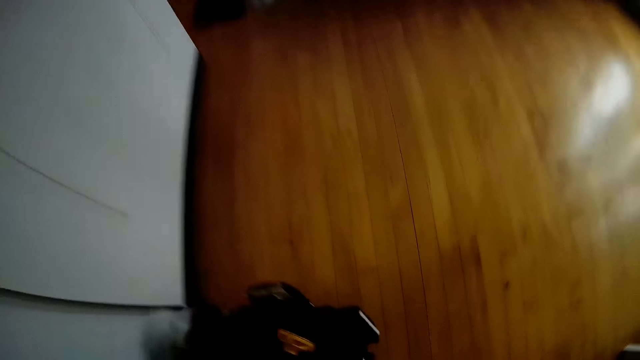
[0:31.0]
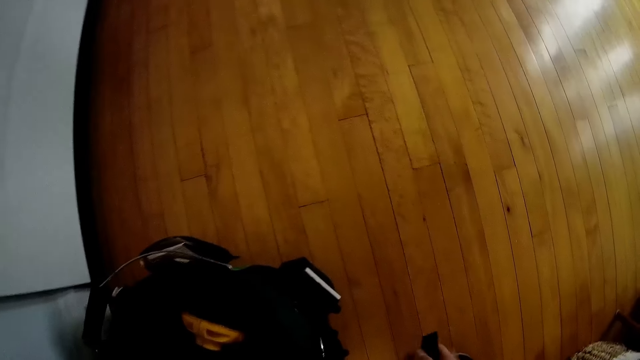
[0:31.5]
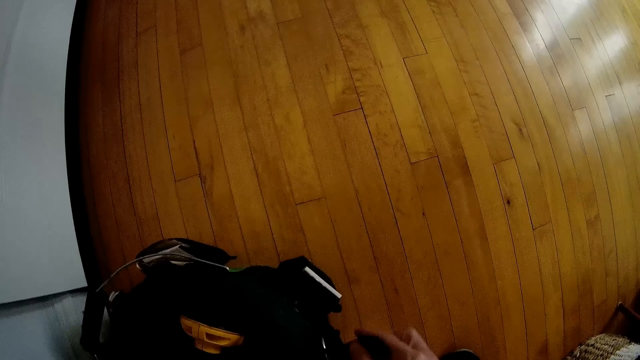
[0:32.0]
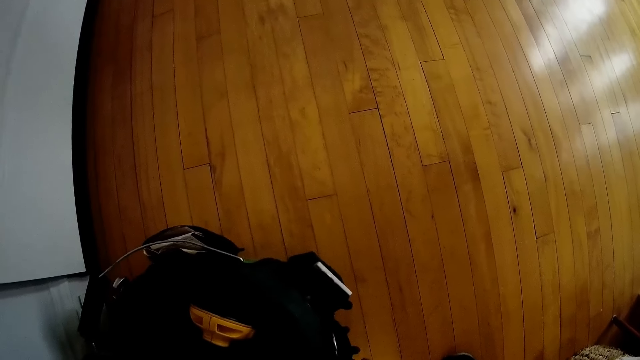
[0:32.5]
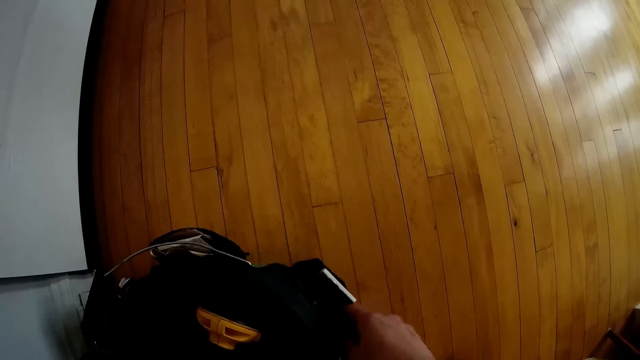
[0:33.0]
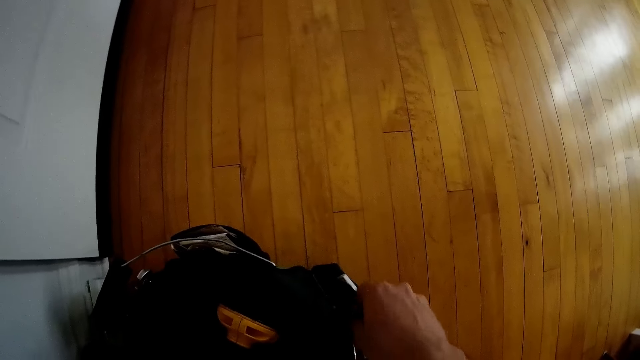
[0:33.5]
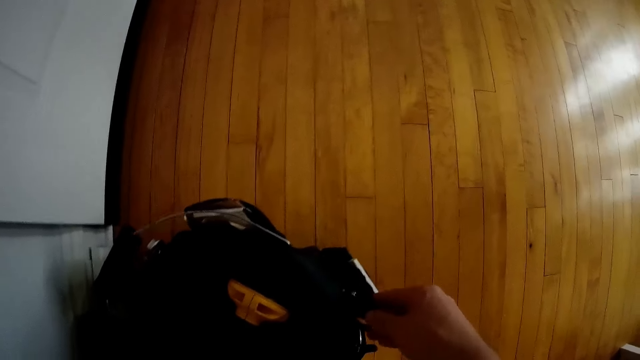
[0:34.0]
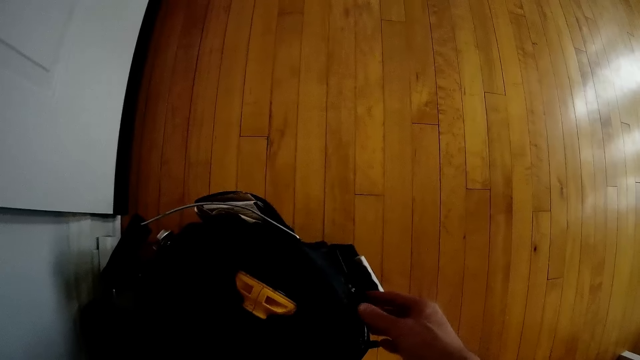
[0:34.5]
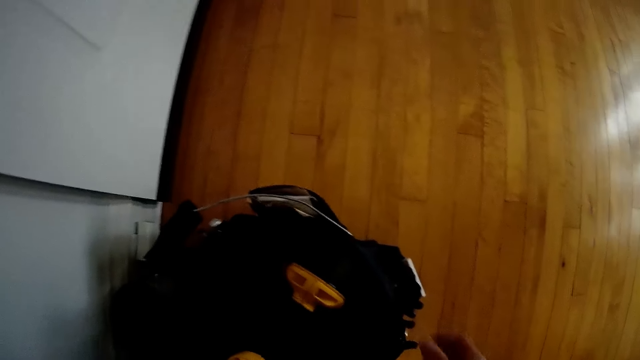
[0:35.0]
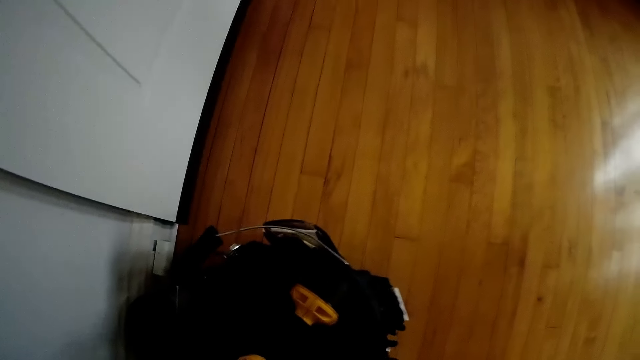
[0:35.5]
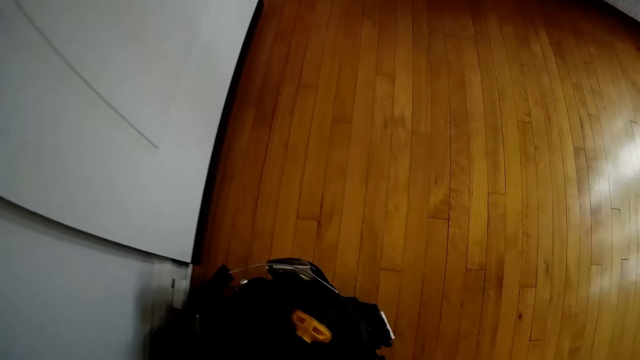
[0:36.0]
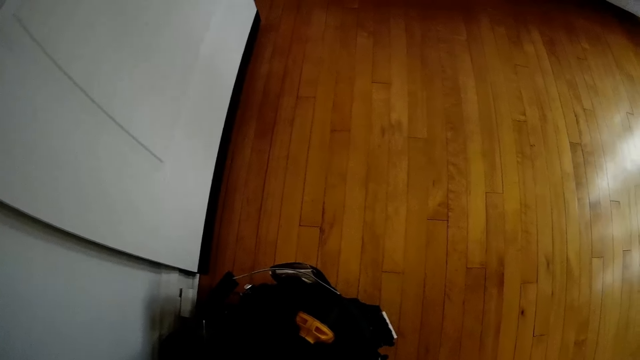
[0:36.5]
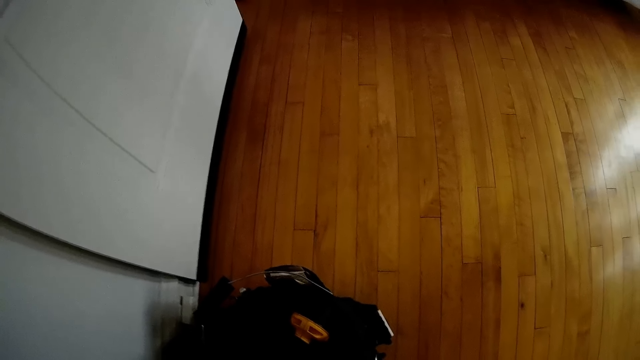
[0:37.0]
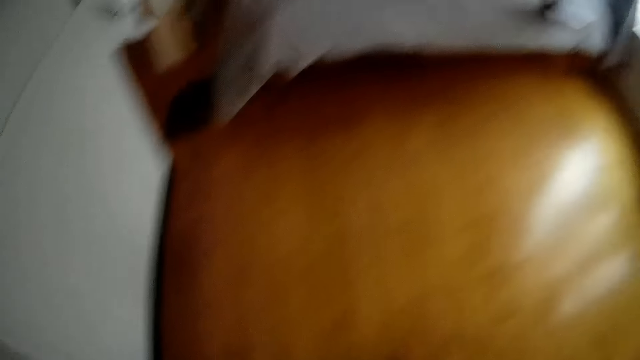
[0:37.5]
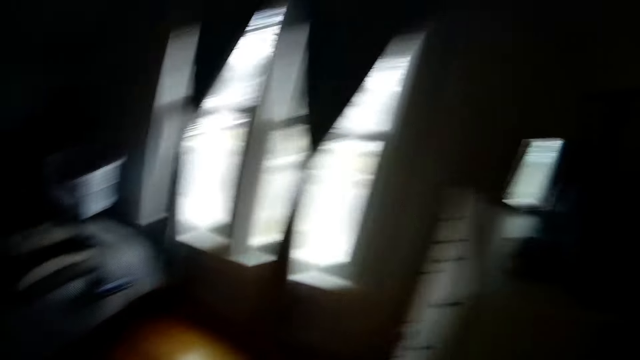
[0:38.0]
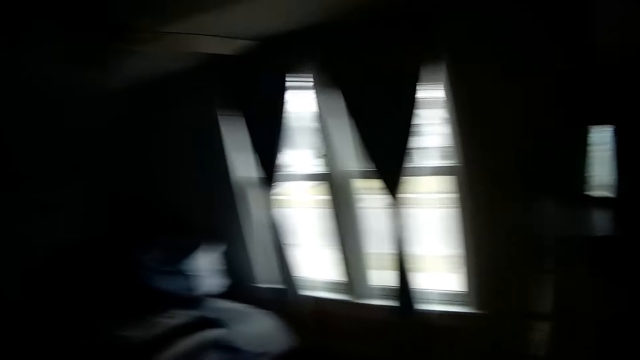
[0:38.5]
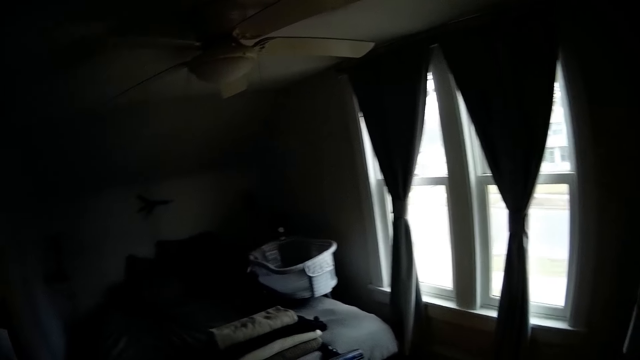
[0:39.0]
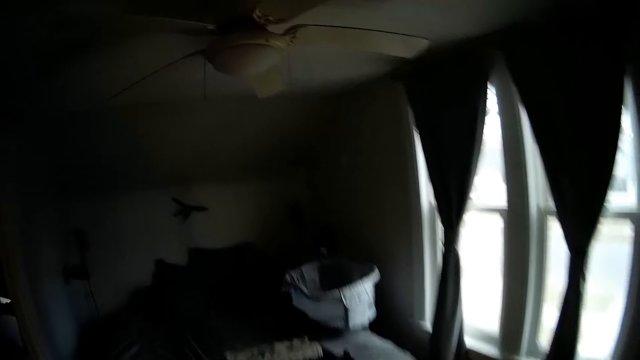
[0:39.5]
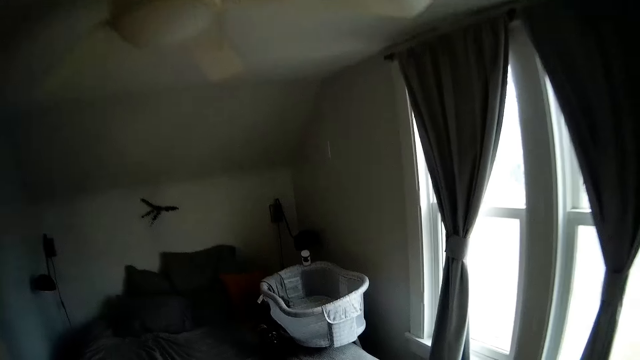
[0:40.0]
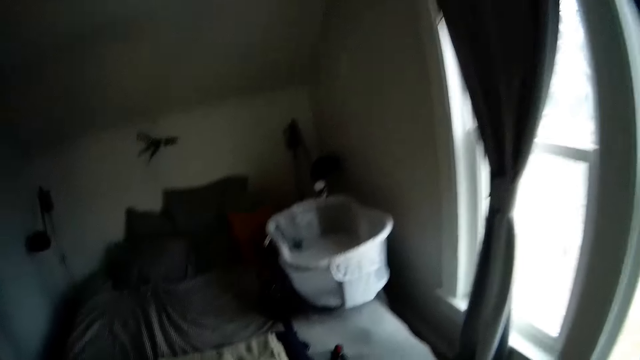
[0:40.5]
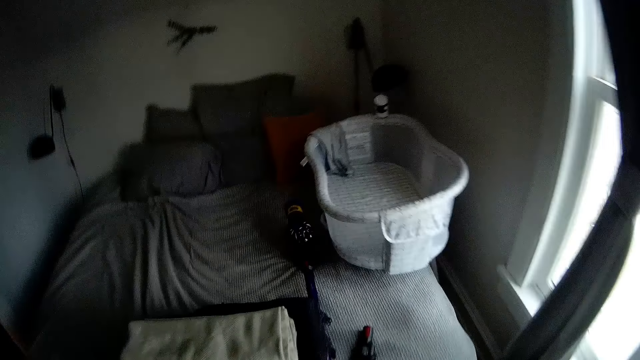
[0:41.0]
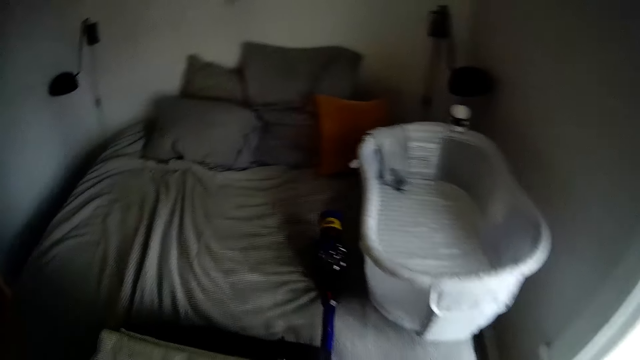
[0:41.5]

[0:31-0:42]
The camera wearer drops a Swiss knife in a toolbox with his right hand. He looks inside a basket. He holds the basket. He walks away from the basket. He walks towards the window. He walks to the bed.

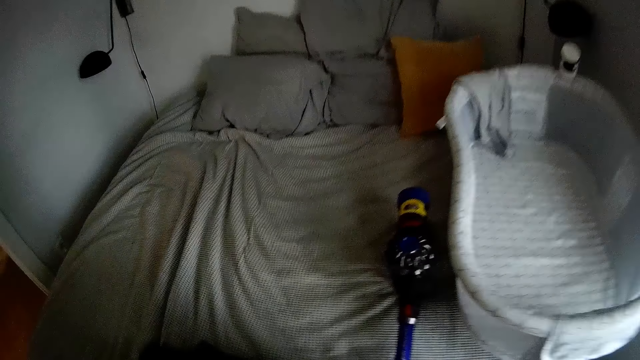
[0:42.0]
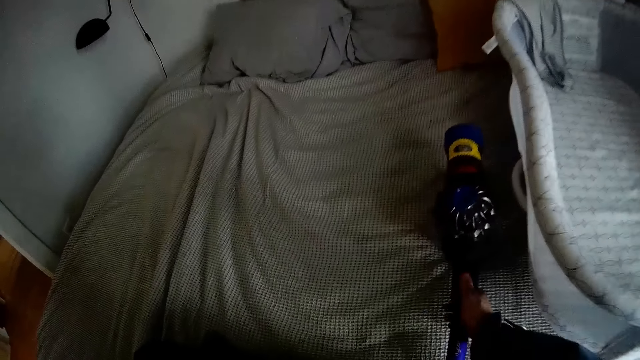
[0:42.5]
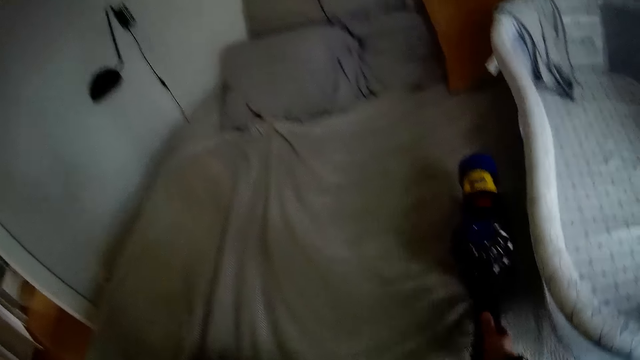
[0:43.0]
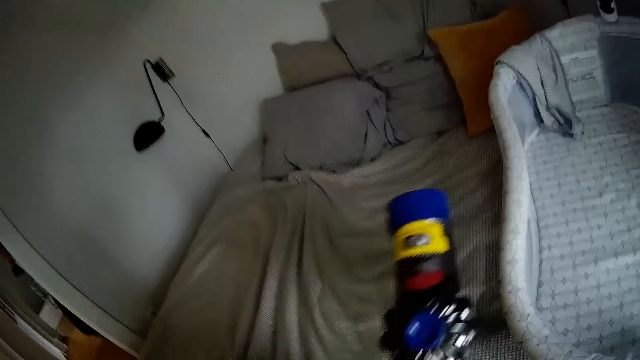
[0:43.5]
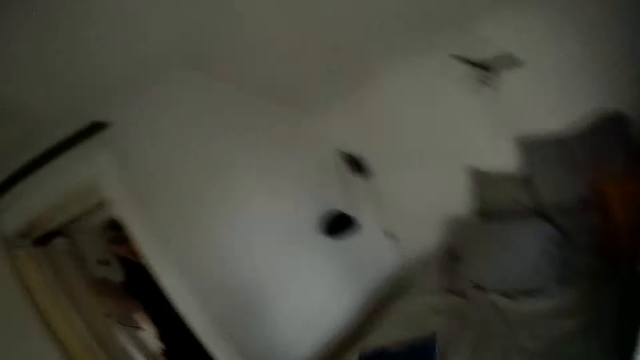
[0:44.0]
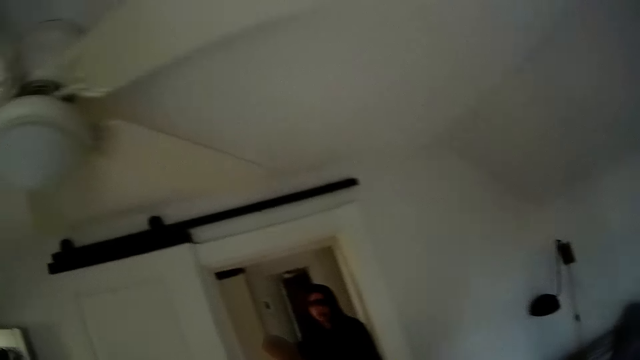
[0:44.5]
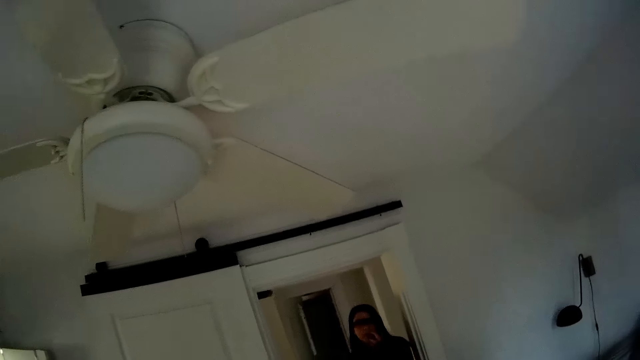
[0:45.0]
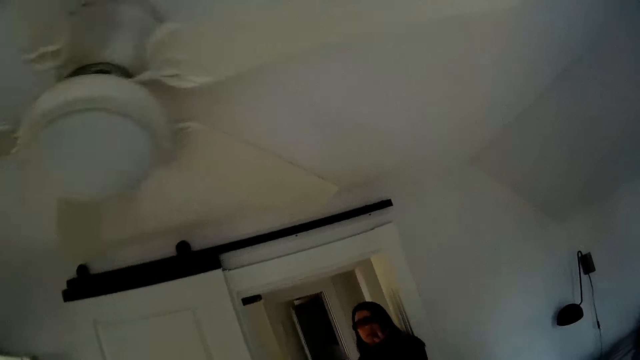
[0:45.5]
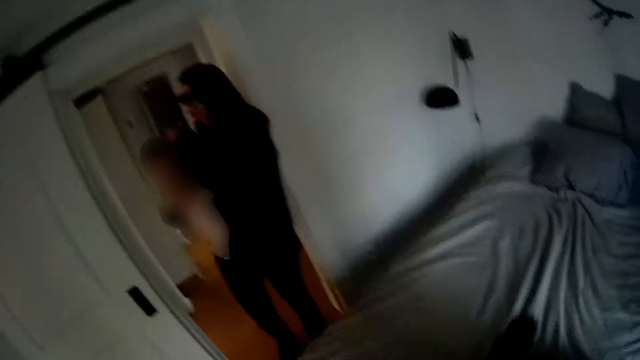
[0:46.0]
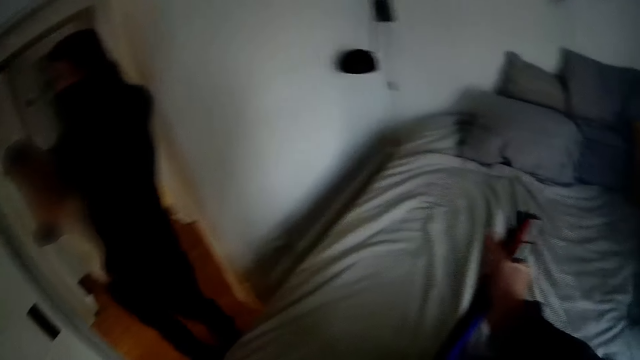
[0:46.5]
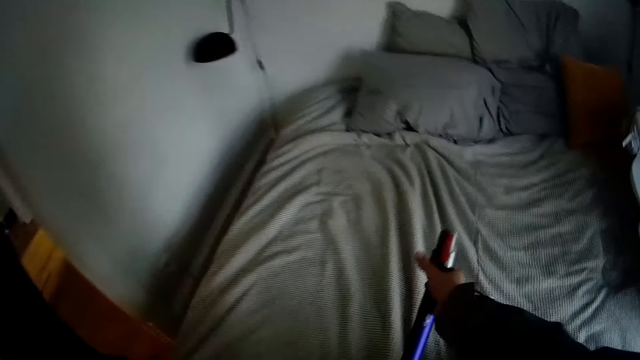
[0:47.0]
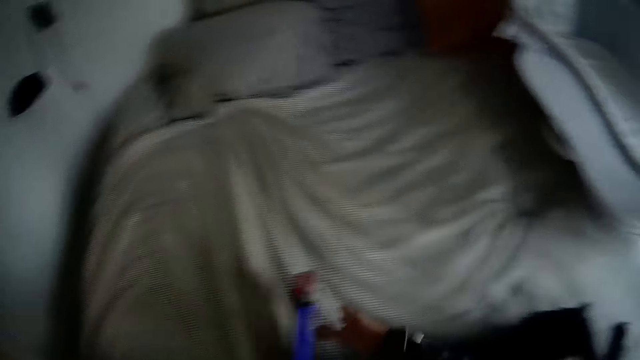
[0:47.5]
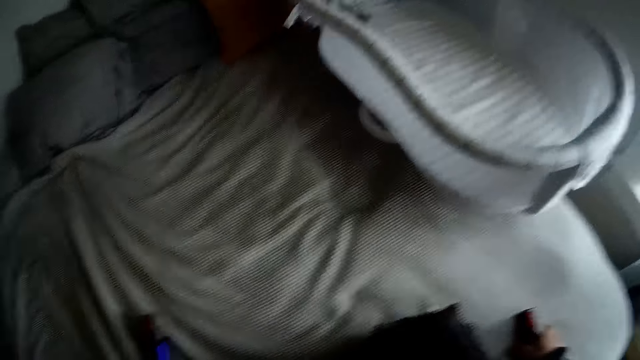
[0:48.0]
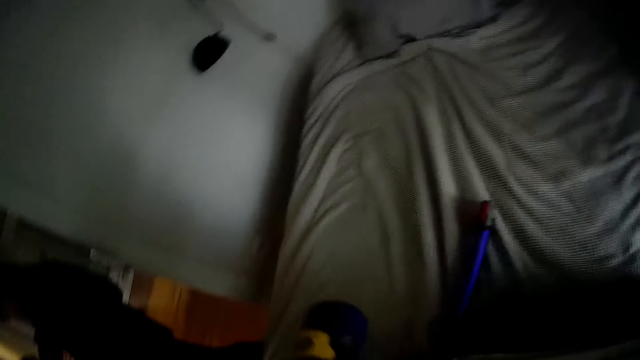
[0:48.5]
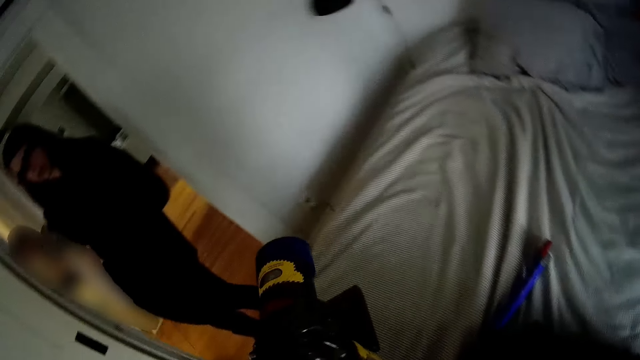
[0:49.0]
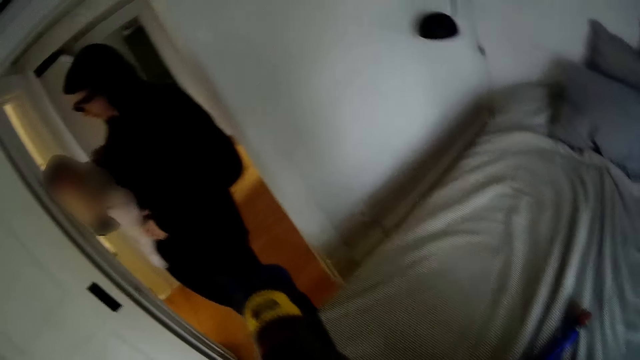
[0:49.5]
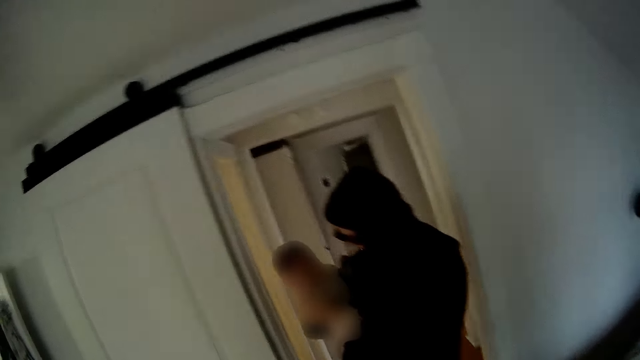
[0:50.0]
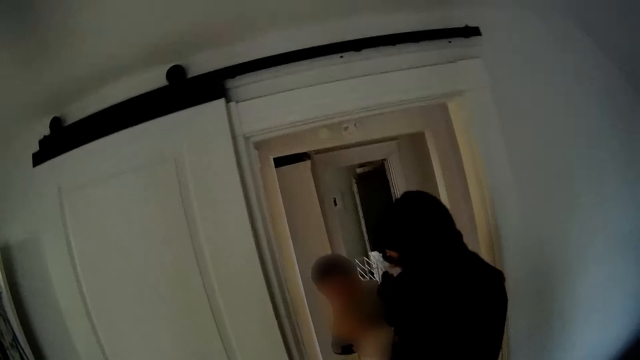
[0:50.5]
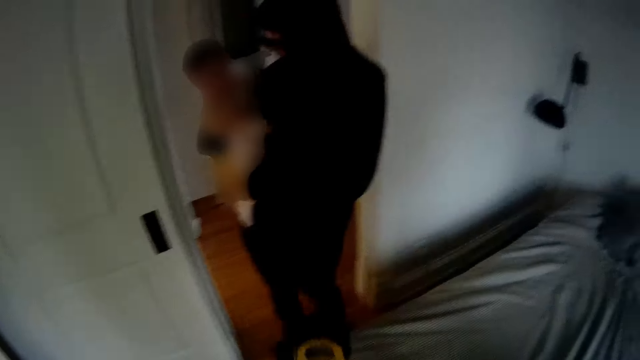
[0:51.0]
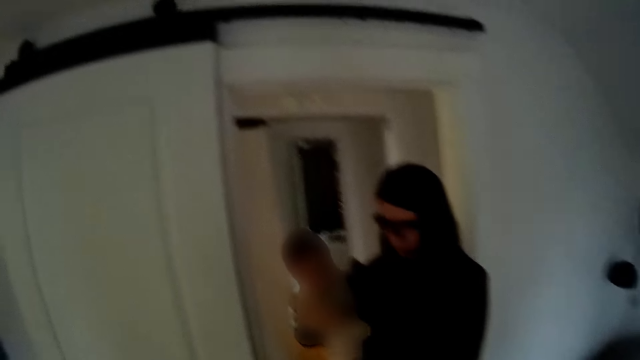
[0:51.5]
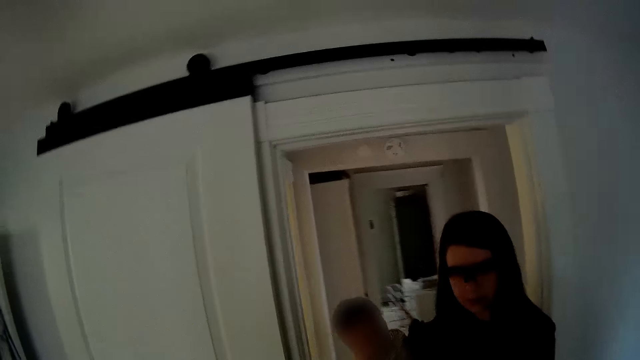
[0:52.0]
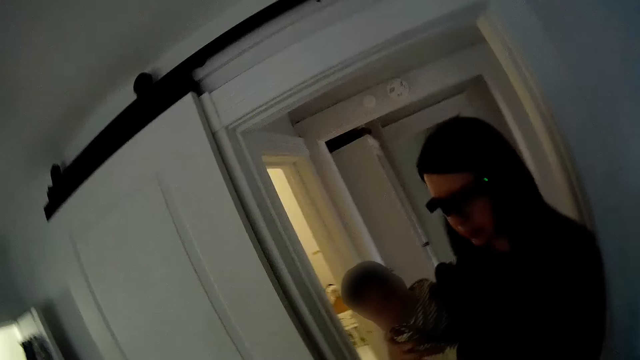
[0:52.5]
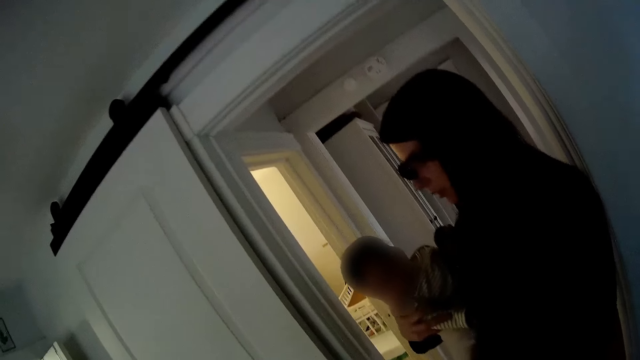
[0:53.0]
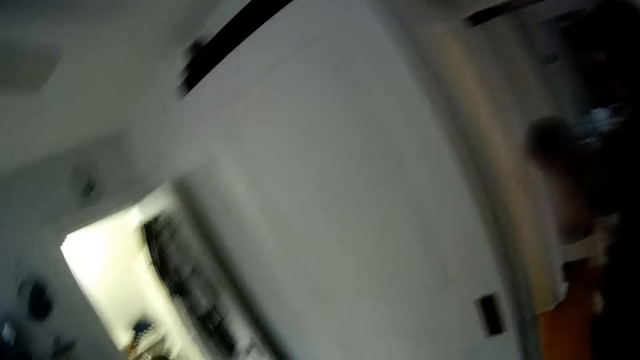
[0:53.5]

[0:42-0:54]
The camera wearer picks up a vacuum cleaner from the bed with his hands. A woman touches her face with her left hand. The woman interacts with the camera wearer. The camera wearer talks to the woman. He drops the vacuum cleaner on the bed with his hands. He couples the vacuum cleaner with his hands. He talks to the woman.
